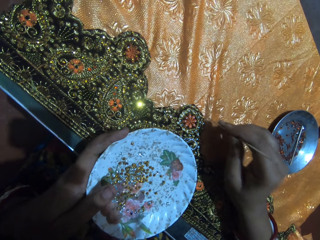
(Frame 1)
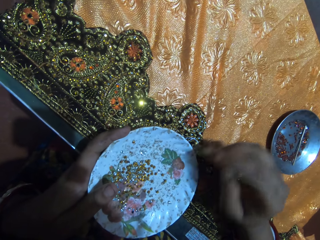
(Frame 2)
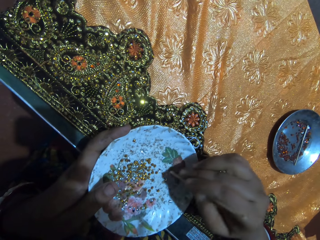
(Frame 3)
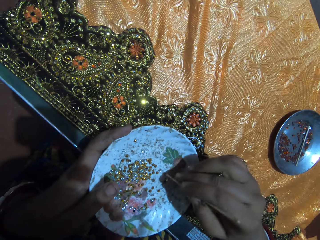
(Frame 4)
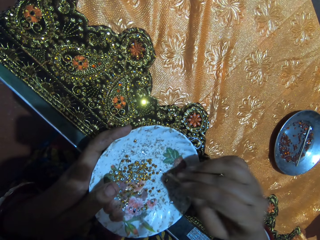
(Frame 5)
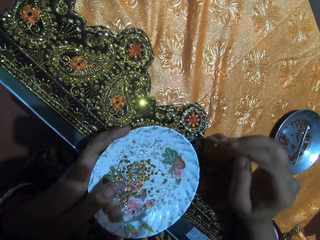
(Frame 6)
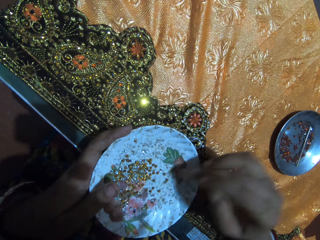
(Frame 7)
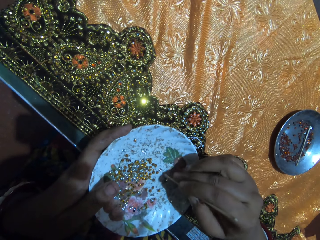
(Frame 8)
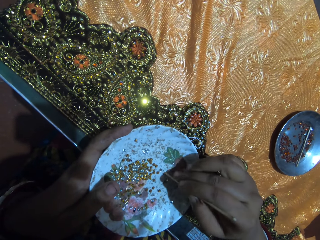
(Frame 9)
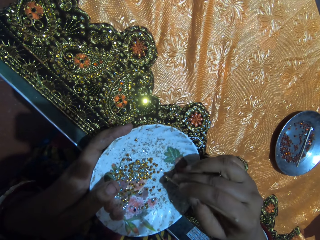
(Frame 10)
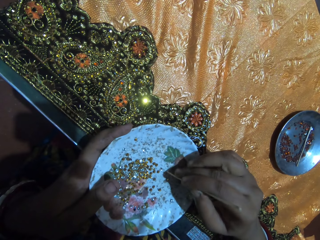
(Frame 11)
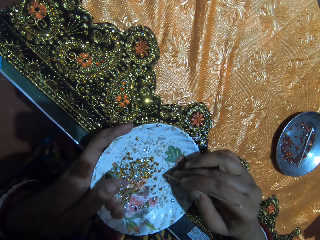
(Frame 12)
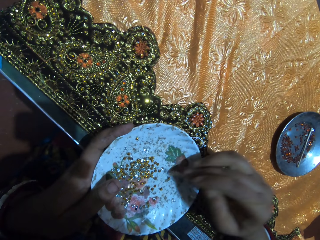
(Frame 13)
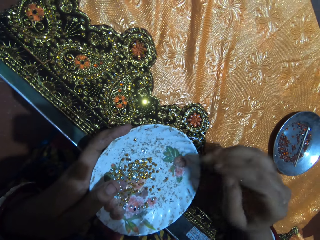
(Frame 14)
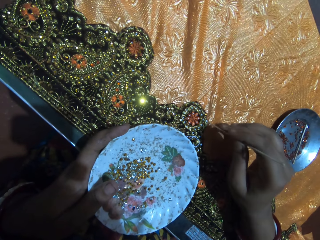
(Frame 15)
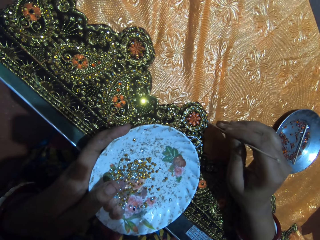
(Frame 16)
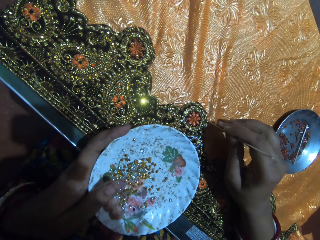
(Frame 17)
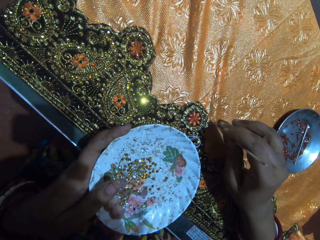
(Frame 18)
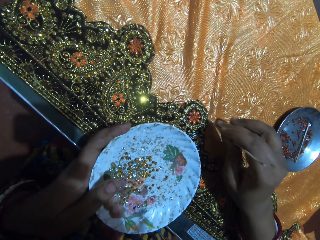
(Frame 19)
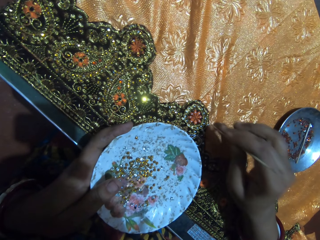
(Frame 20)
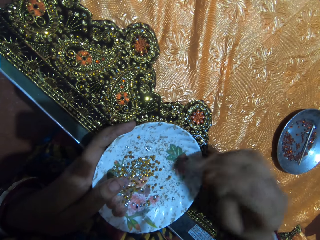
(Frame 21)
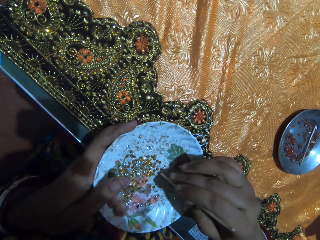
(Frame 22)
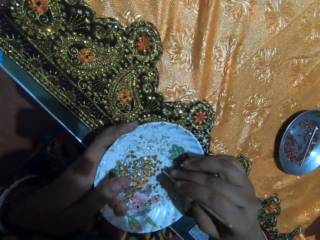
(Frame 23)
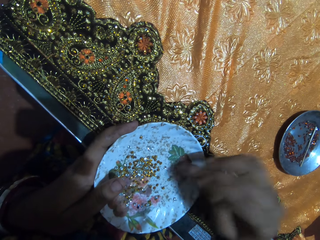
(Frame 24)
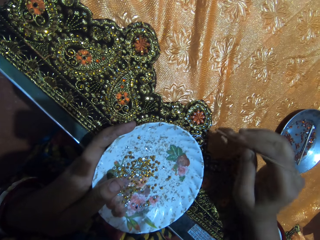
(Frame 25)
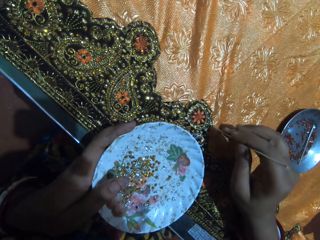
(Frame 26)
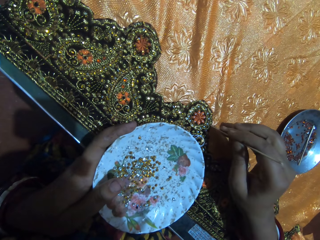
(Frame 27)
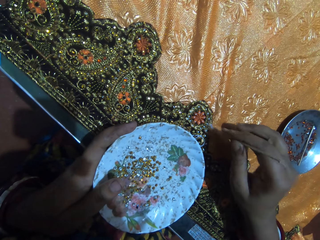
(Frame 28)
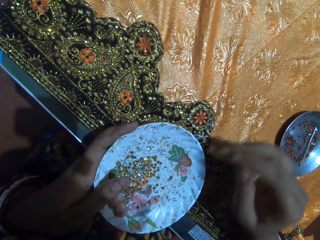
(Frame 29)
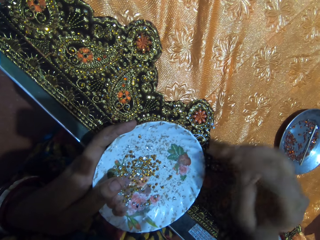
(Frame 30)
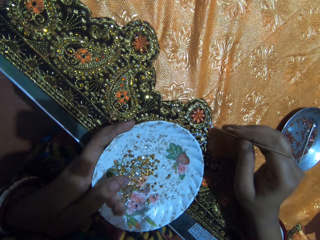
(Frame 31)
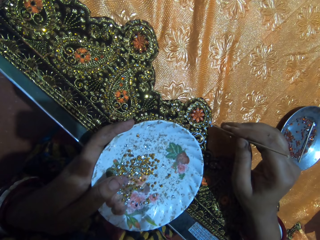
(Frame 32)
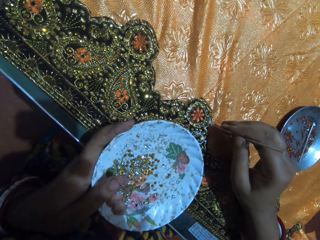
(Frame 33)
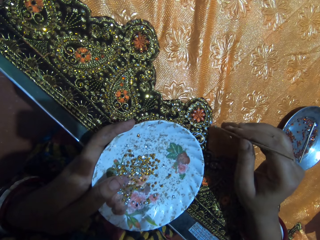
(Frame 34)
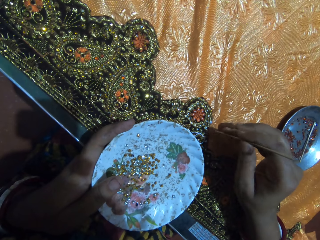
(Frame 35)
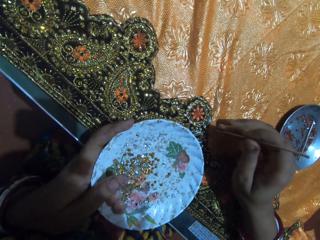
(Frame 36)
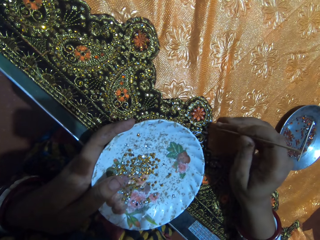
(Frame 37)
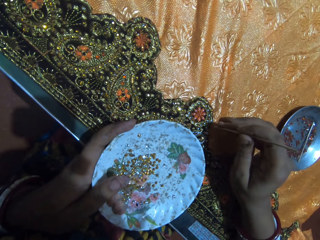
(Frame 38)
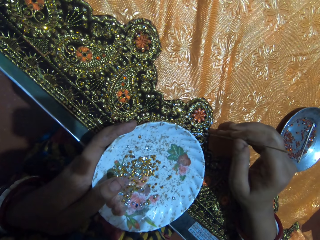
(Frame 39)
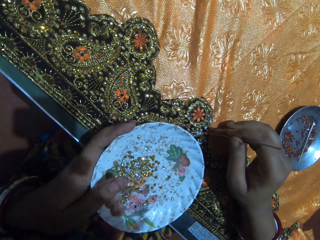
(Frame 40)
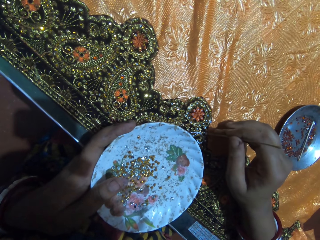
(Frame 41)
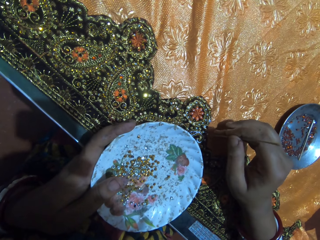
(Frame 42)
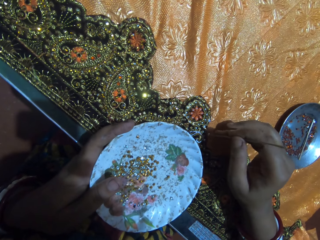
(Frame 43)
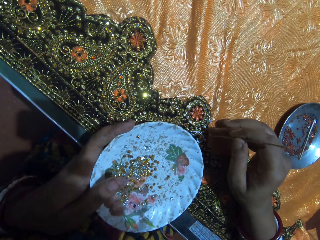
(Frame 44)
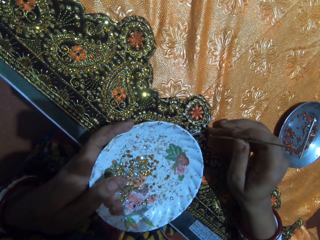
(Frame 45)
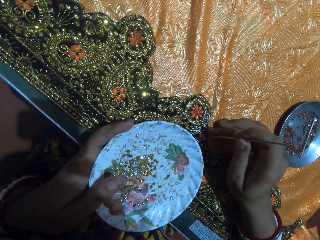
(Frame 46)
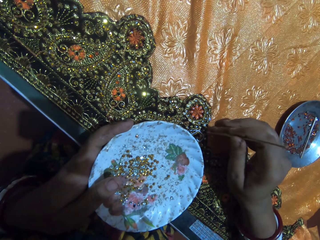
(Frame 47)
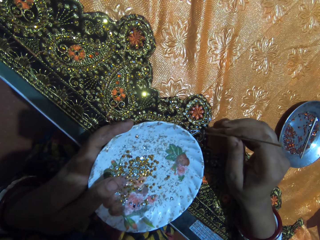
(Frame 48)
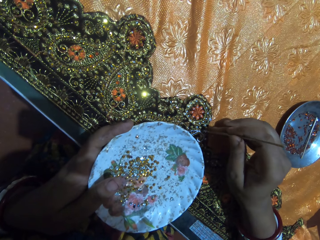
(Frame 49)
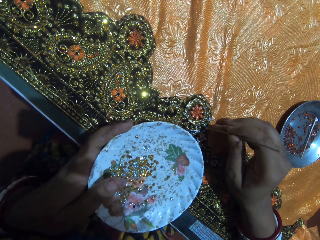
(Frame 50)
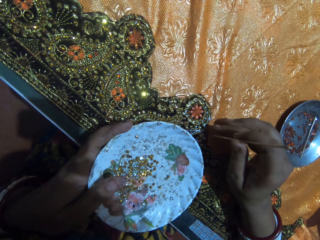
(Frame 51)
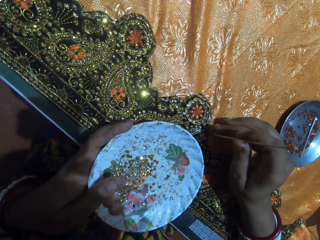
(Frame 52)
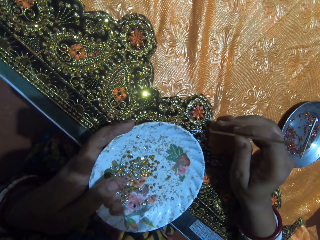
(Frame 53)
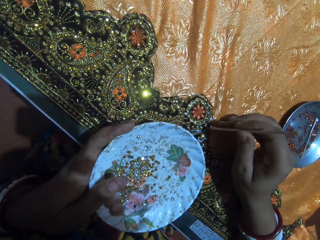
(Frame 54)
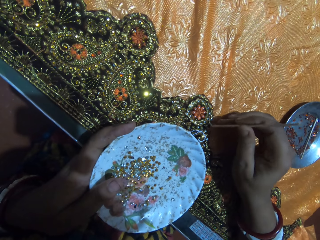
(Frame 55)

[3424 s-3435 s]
The camera wearer places the rhinestone on the fabric with the jewel picker in her right hand. She picks a rhinestone from the plastic saucer in her left hand with the jewel picker in her right hand. She places the rhinestone on the fabric with the jewel picker in her right hand. She picks a rhinestone from the plastic saucer in her left hand with the jewel picker in her right hand. She places the rhinestone on the fabric with the jewel picker in her right hand.

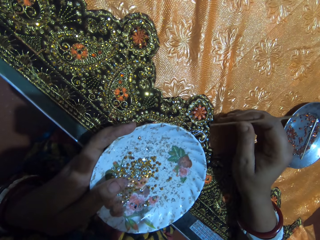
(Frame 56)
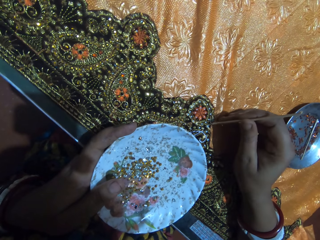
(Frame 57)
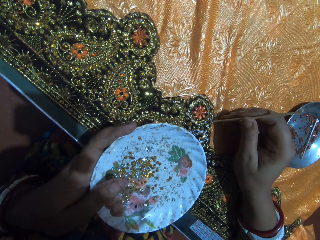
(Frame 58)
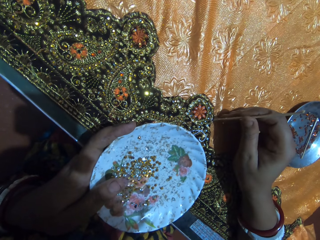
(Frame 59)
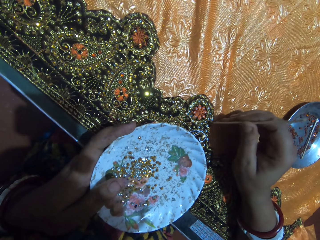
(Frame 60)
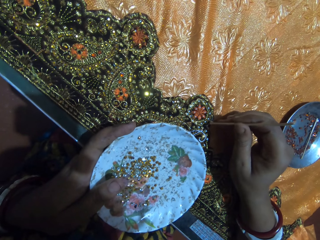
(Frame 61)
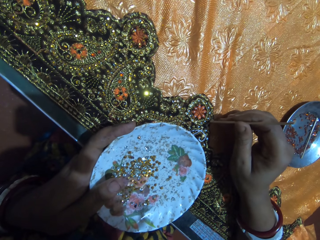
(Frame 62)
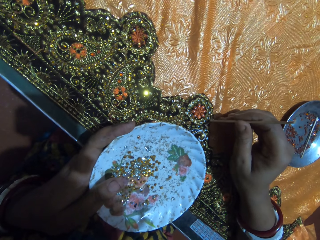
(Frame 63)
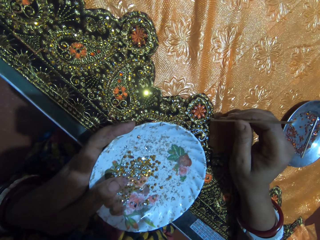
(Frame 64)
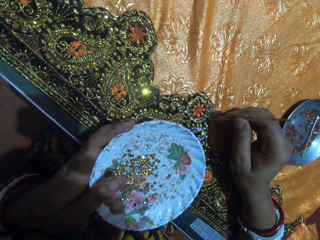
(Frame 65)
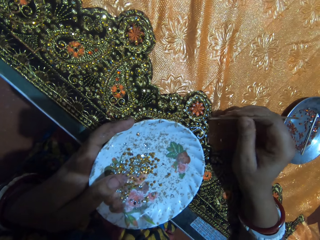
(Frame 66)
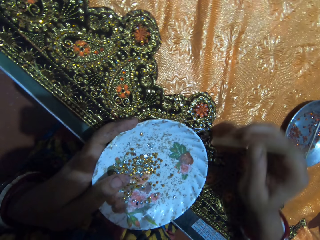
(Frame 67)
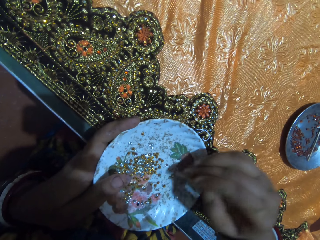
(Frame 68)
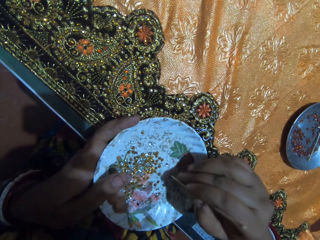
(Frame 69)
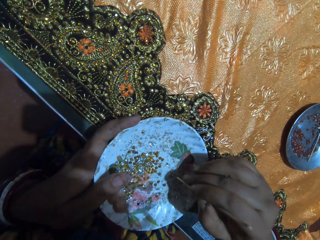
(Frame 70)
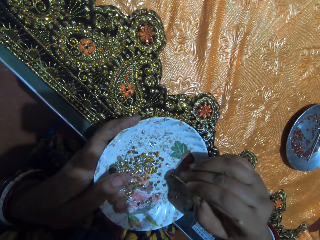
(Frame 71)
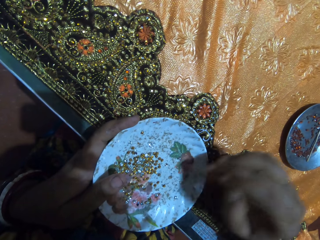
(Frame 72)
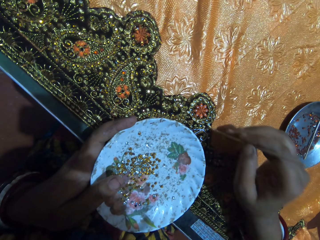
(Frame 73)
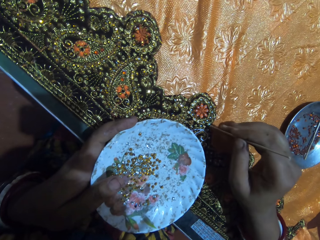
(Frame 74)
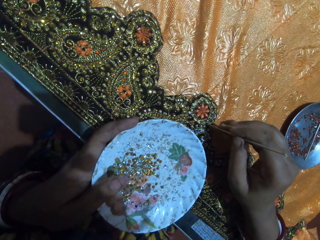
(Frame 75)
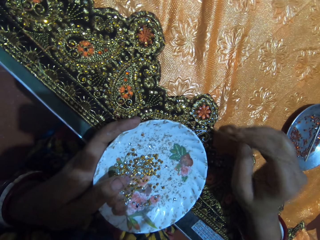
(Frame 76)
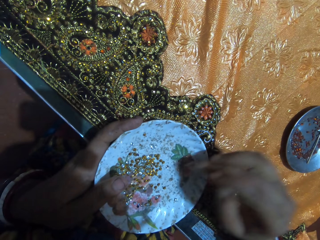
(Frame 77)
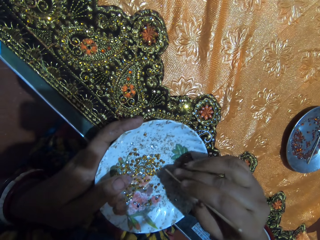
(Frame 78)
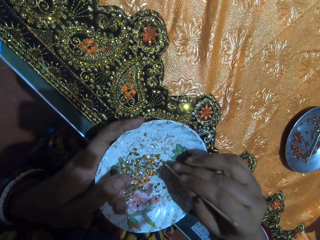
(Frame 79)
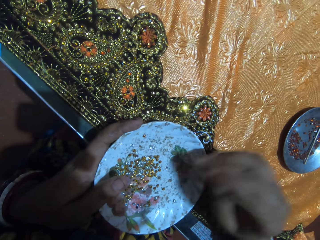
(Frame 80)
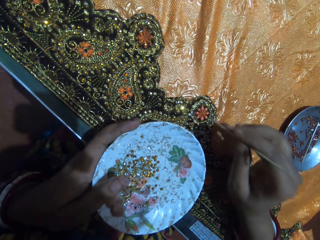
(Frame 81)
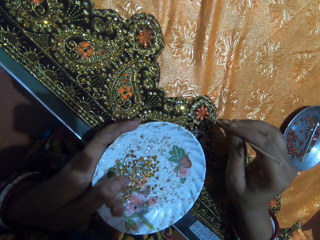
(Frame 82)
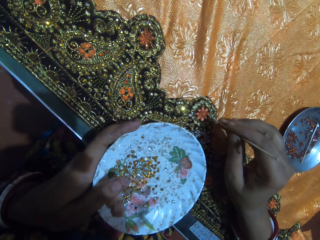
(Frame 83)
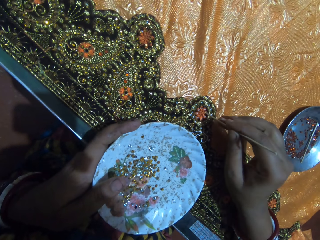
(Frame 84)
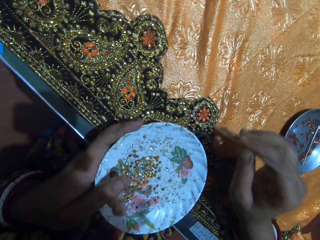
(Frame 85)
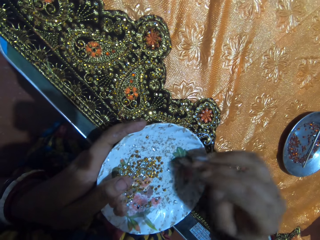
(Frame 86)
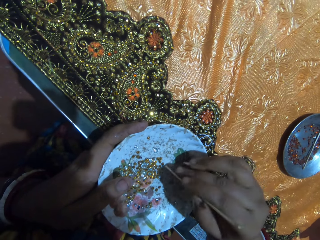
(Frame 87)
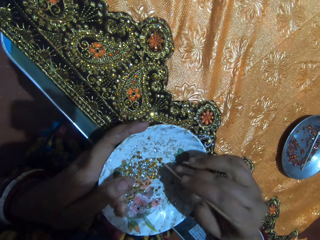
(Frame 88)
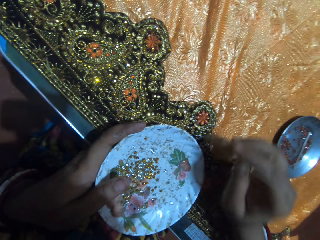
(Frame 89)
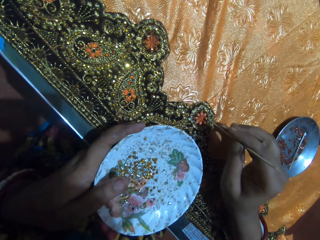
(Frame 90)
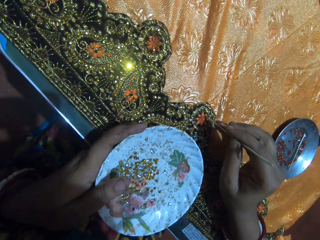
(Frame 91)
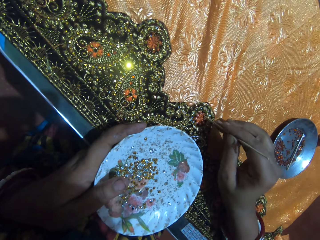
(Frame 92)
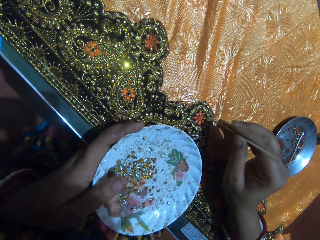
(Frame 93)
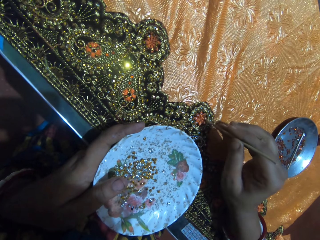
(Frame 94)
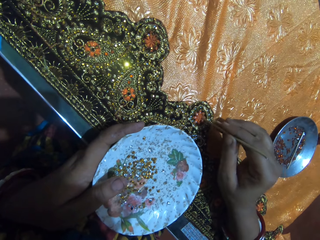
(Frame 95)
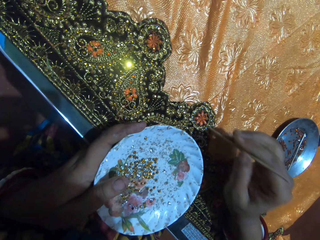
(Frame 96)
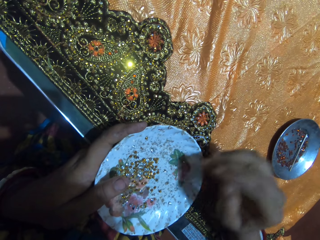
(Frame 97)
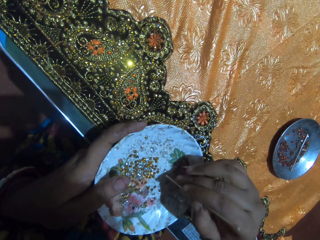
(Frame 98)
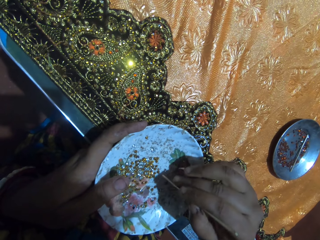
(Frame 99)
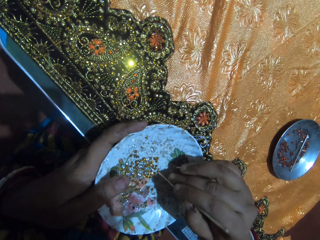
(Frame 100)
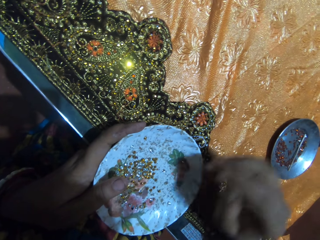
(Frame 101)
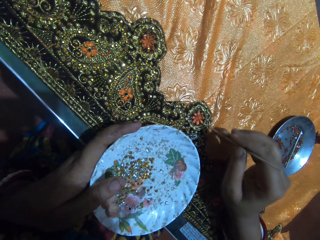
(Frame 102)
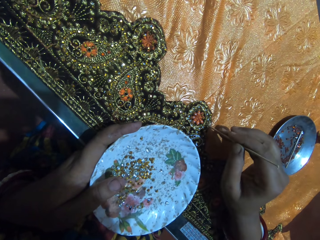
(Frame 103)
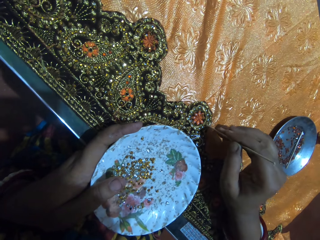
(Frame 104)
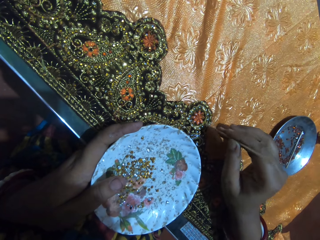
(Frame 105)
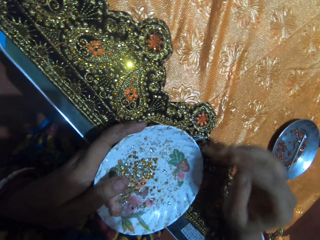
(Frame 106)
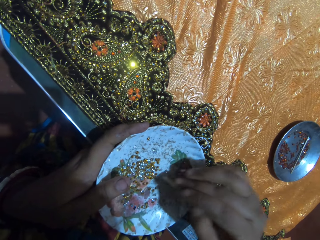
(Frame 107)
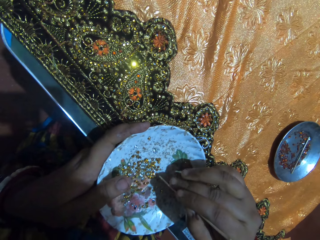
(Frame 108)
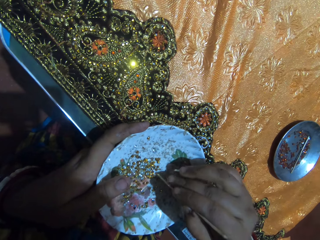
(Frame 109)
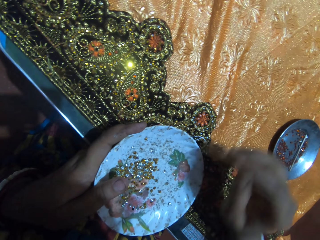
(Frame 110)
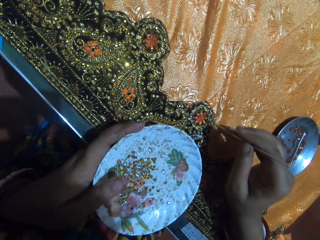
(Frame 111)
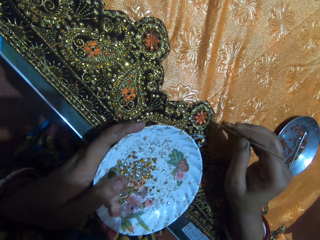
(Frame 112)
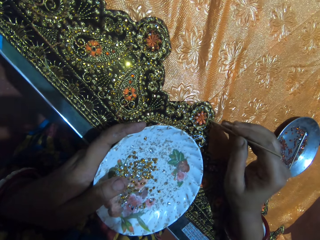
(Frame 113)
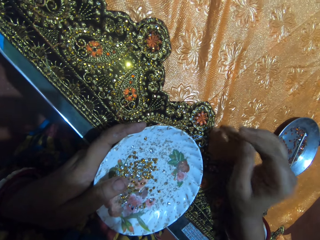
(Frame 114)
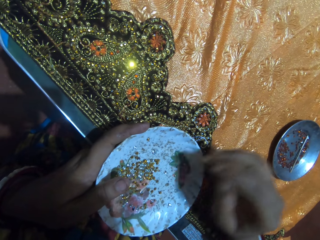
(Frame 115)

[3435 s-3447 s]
The camera wearer picks a rhinestone from the plastic saucer in her left hand with the jewel picker in her right hand. She places the rhinestone on the fabric with the jewel picker in her right hand. She picks a rhinestone from the plastic saucer in her left hand with the jewel picker in her right hand. She places the rhinestone on the fabric with the jewel picker in her right hand. She picks a rhinestone from the plastic saucer in her left hand with the jewel picker in her right hand. She places the rhinestone on the fabric with the jewel picker in her right hand. She picks a rhinestone from the plastic saucer in her left hand with the jewel picker in her right hand. She places the rhinestone on the fabric with the jewel picker in her right hand. She picks a rhinestone from the plastic saucer in her left hand with the jewel picker in her right hand. She places the rhinestone on the fabric with the jewel picker in her right hand.
